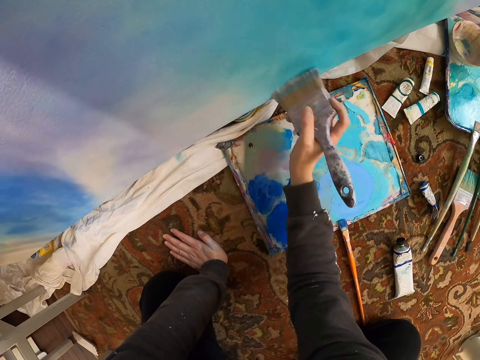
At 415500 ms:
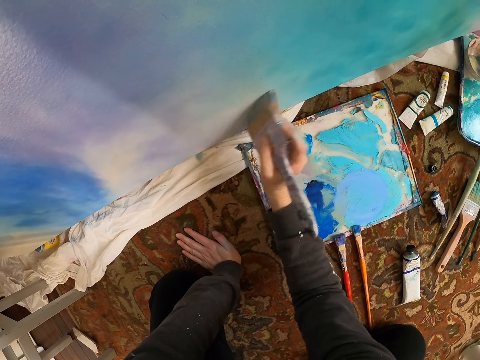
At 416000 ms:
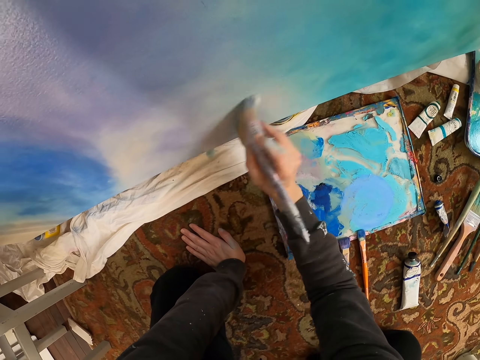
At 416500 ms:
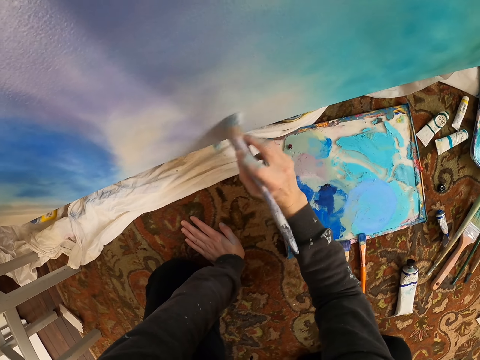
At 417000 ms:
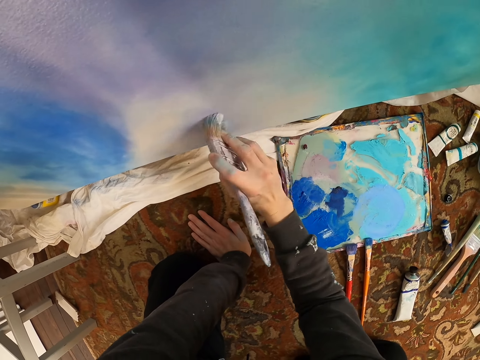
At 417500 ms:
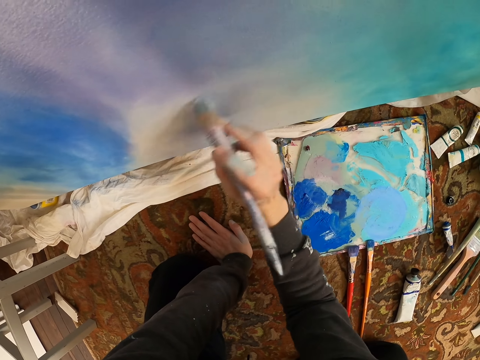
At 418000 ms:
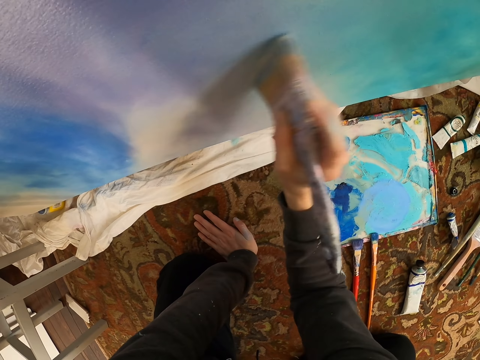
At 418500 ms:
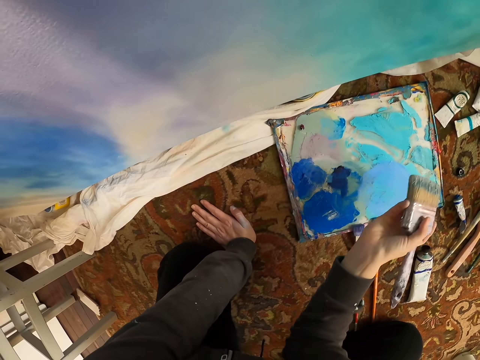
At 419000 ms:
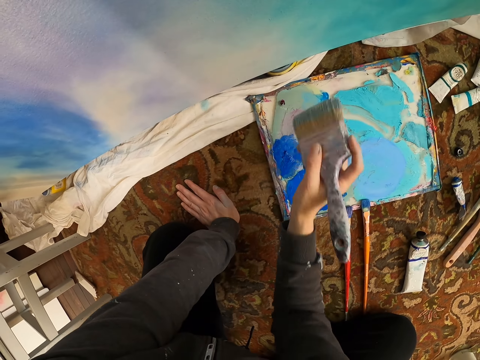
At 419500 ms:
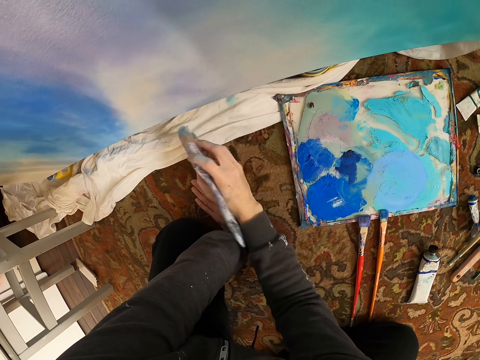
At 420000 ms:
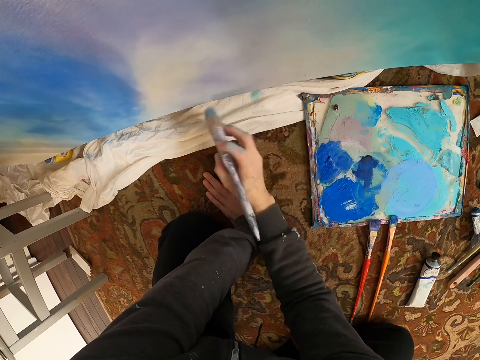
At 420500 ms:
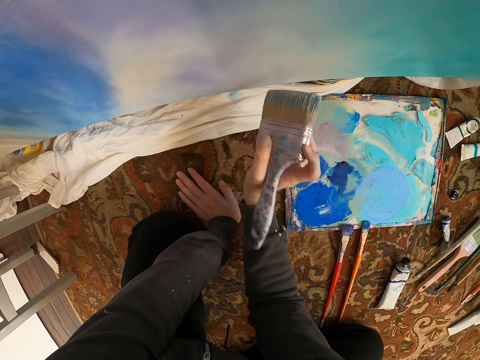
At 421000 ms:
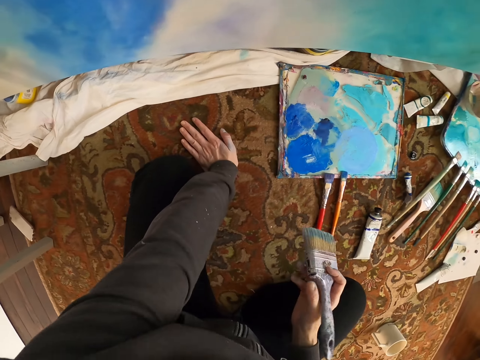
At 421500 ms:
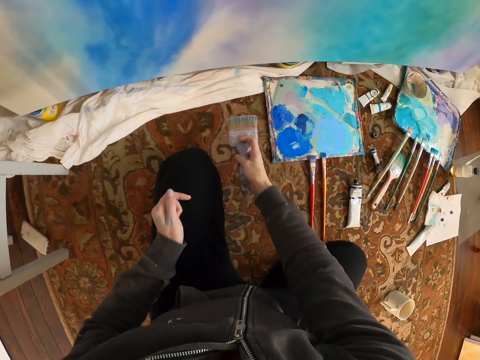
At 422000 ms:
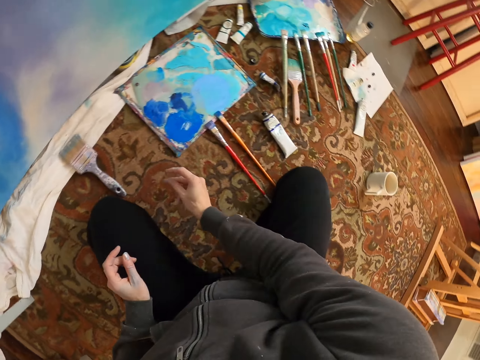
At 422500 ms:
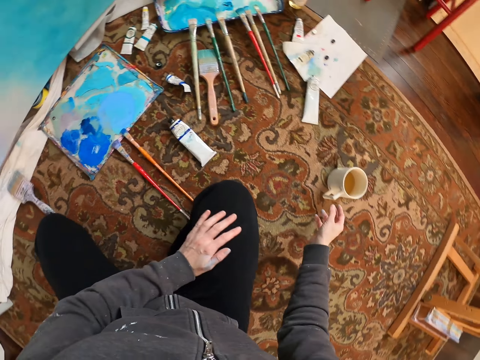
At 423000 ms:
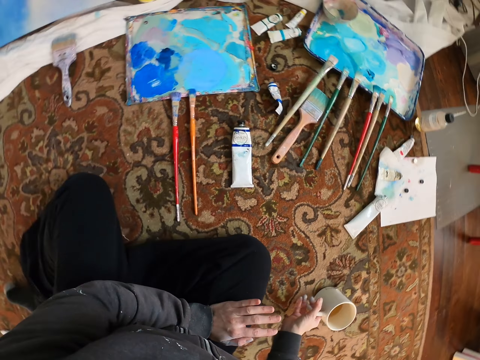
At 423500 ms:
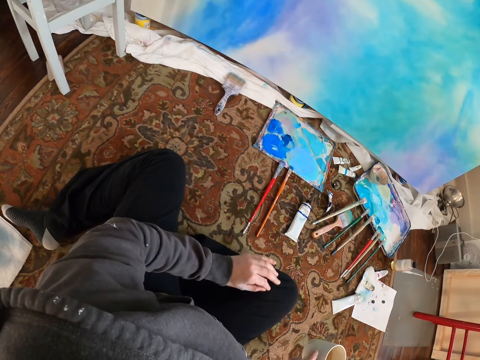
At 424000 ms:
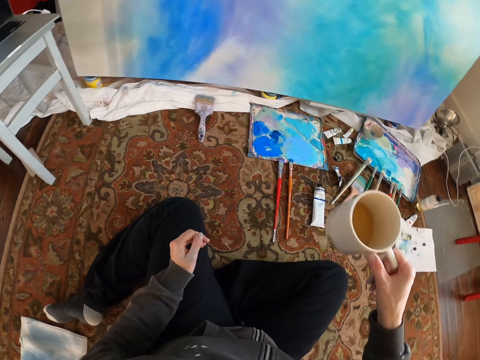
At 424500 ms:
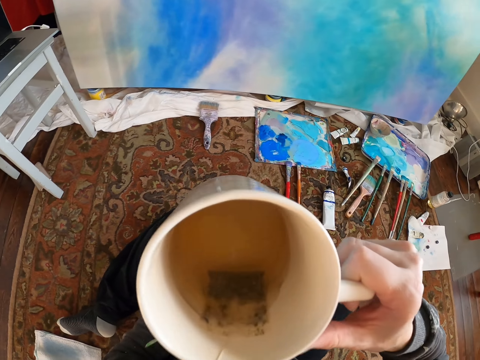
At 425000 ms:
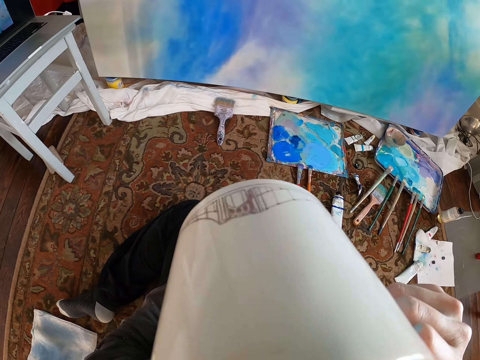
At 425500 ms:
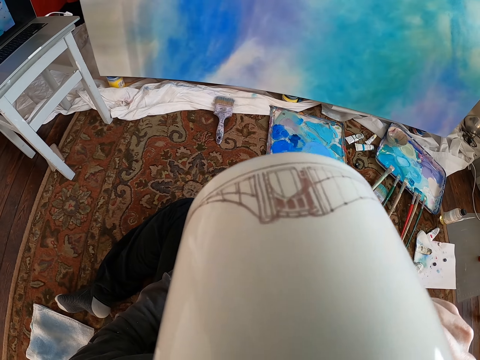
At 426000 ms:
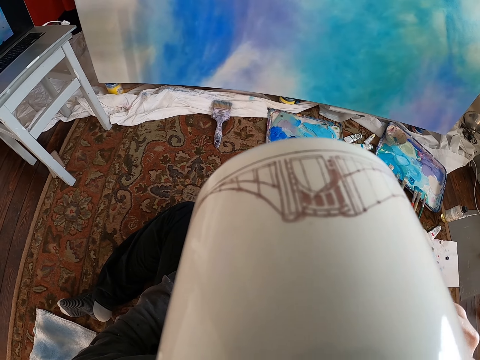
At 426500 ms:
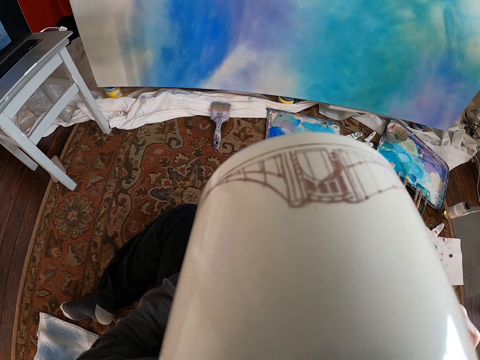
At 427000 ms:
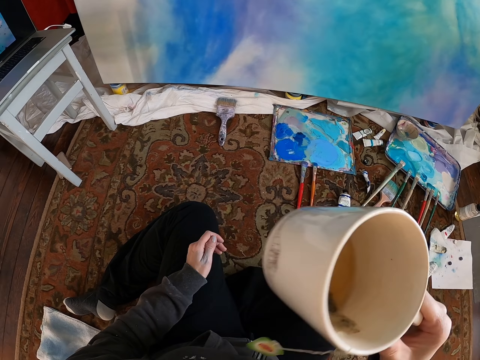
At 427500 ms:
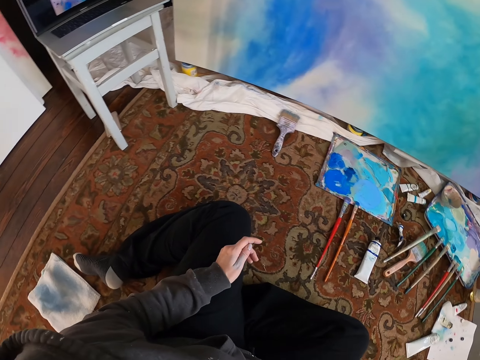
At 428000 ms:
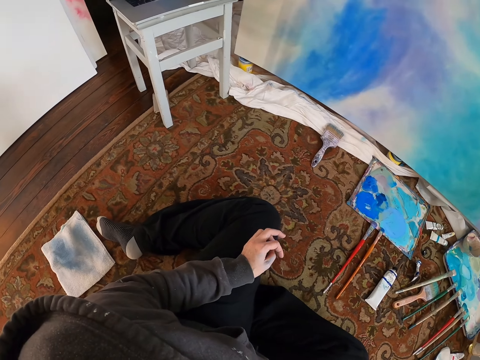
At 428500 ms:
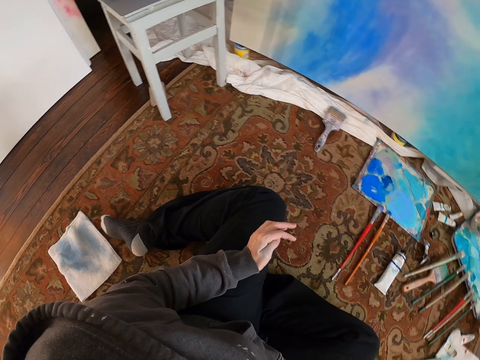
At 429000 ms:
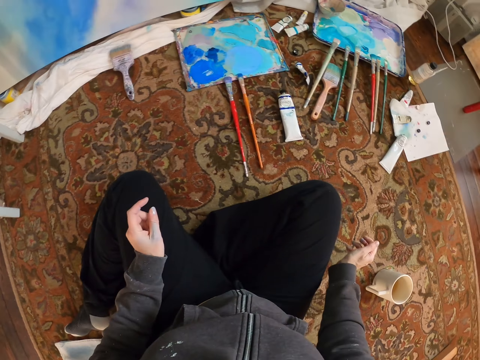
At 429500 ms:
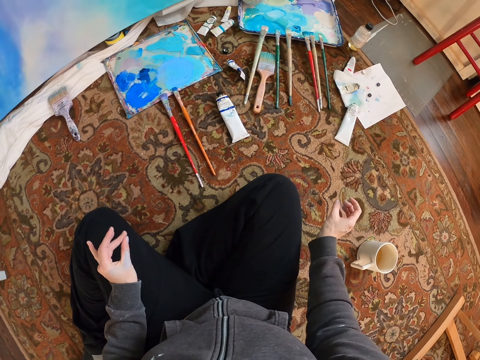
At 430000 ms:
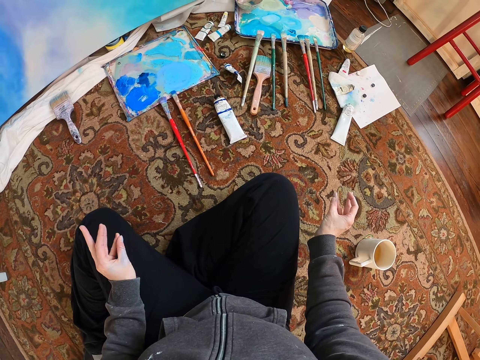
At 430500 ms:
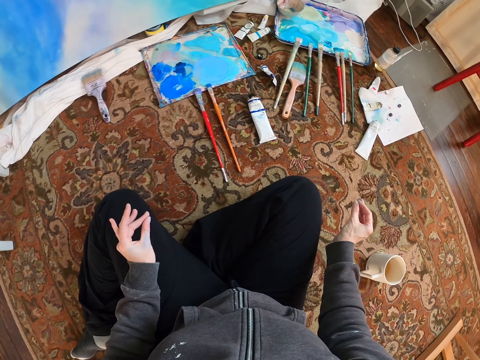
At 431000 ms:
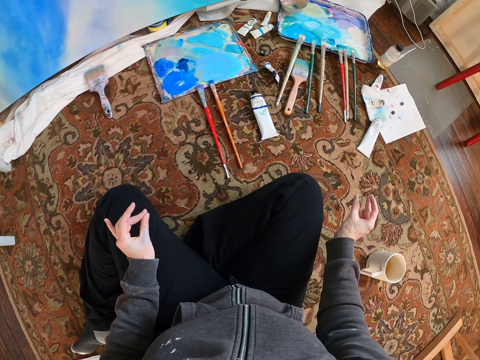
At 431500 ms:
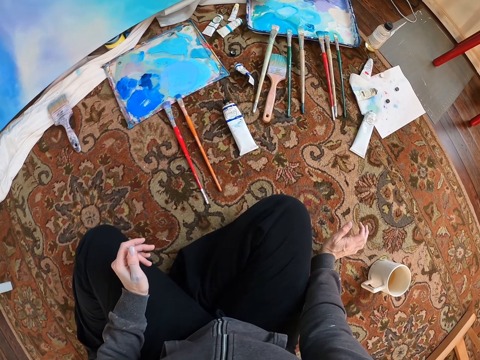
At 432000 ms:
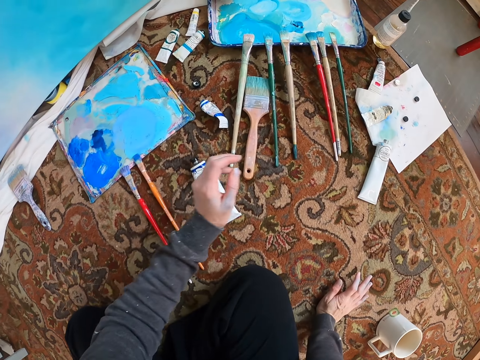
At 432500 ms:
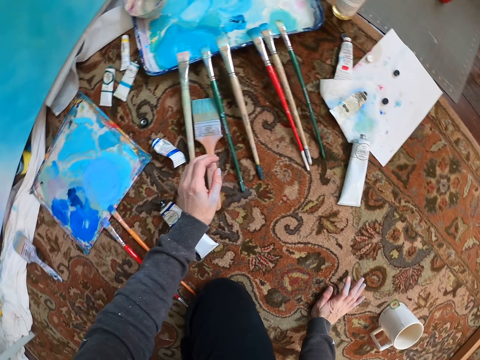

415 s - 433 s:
The camera wearer puts the paint brush on the floor. They pick up a cup of tea. They take a sip of the black tea. They put the cup on the floor. They stare at the painting.

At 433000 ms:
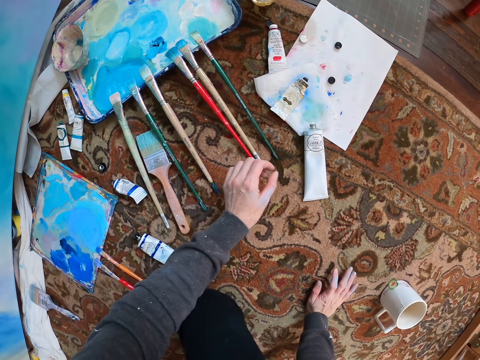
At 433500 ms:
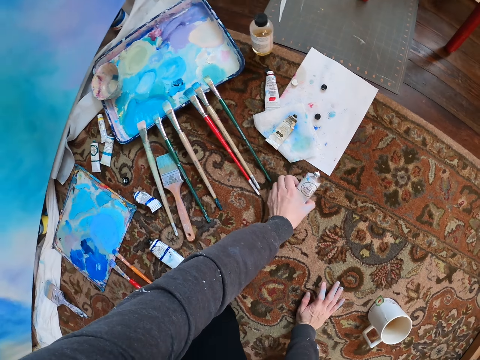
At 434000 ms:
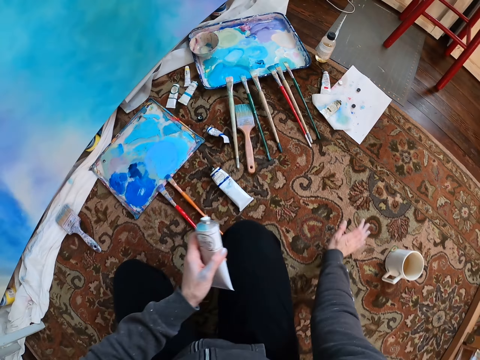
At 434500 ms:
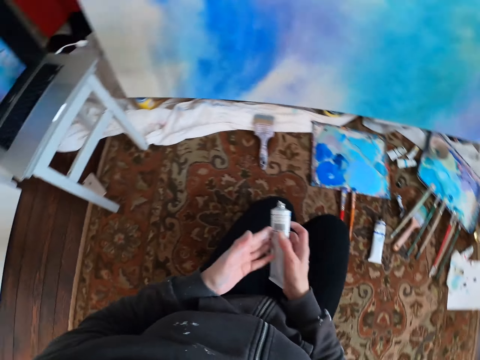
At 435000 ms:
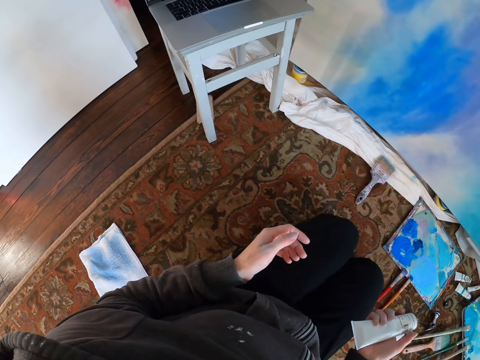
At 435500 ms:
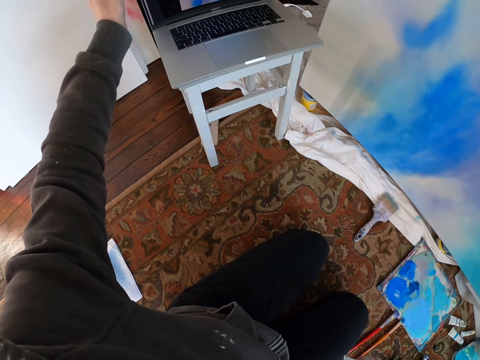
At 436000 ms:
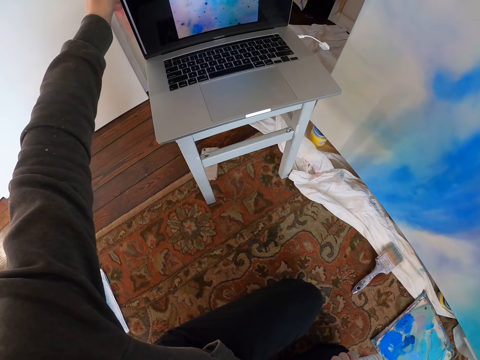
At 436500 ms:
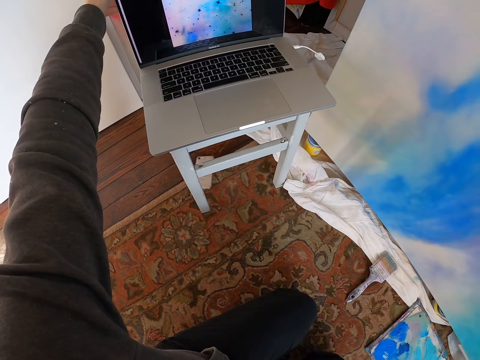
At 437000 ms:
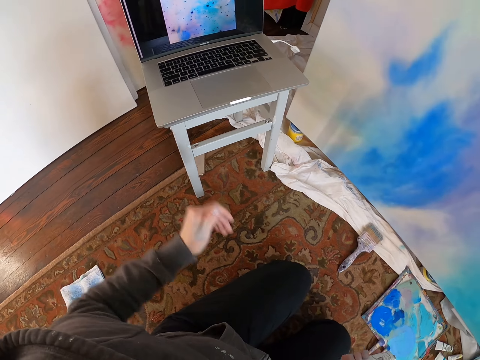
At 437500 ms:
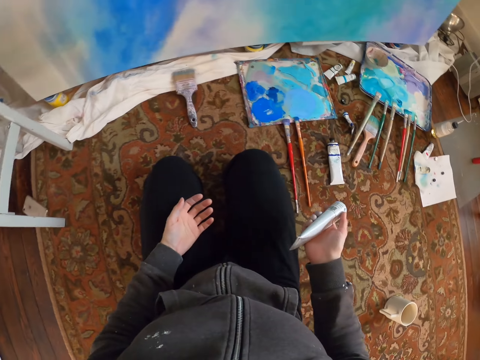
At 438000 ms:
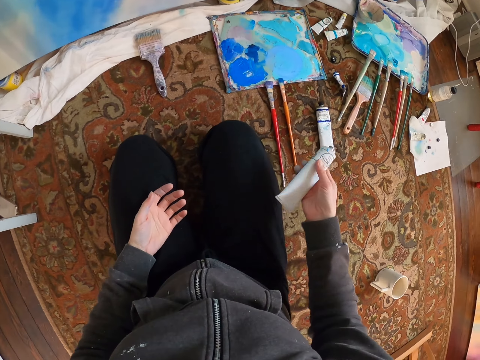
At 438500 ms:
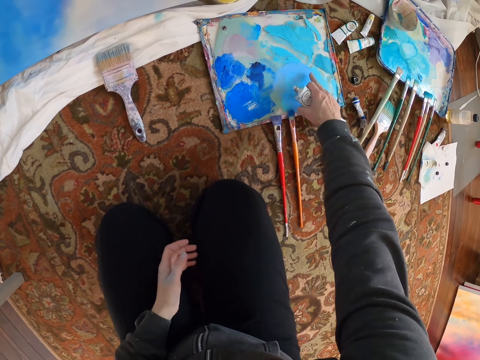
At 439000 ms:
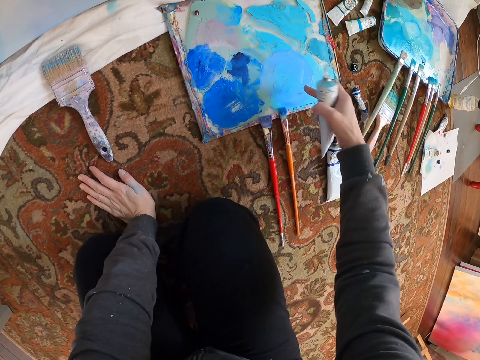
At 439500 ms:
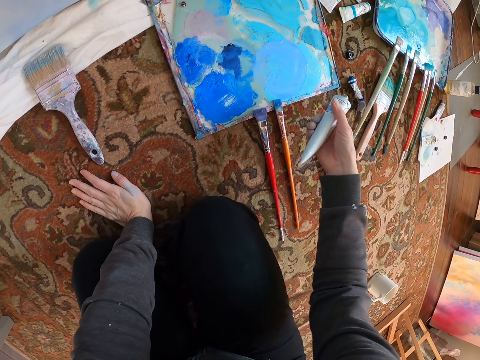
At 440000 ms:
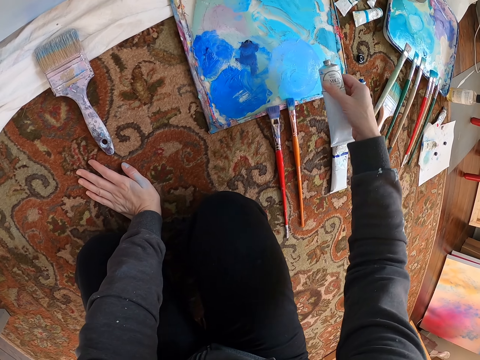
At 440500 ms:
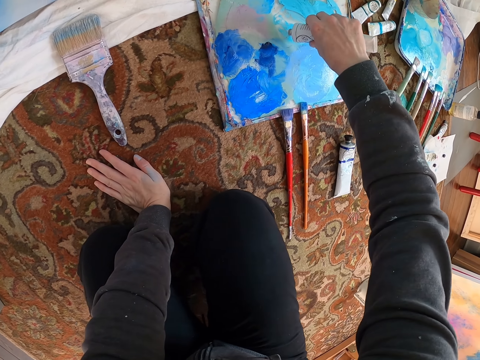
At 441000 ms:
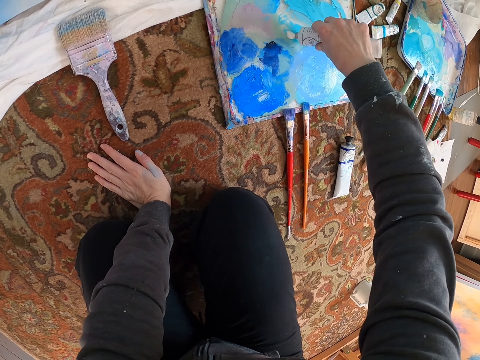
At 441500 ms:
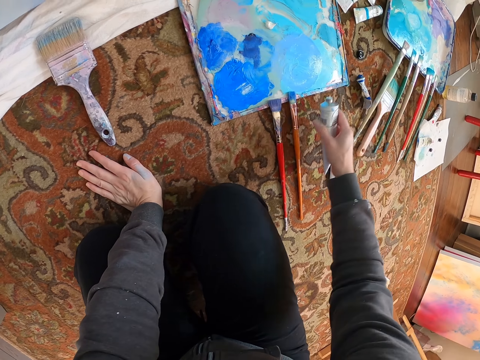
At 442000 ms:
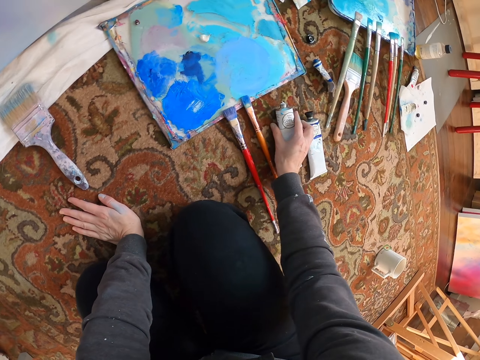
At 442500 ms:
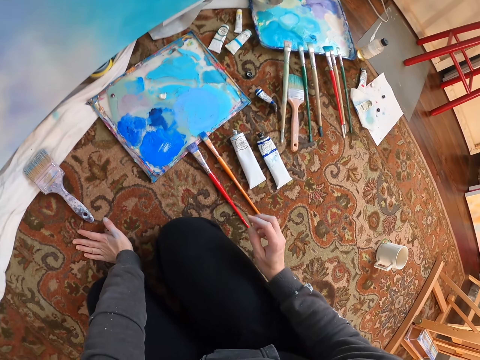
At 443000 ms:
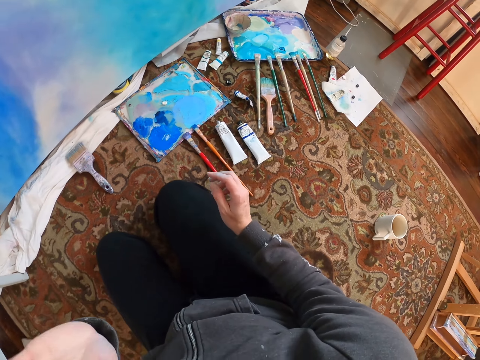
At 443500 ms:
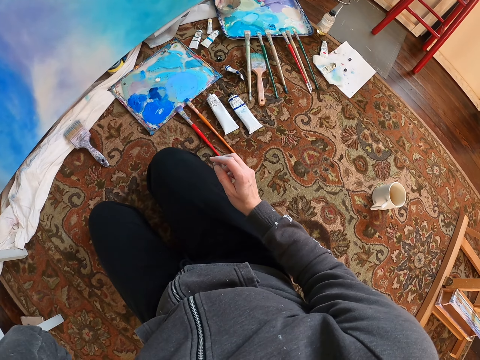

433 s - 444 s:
The camera wearer picks up something. They touch the paint with the hands. They wipe the paint with the finger. They add something to the paint.
